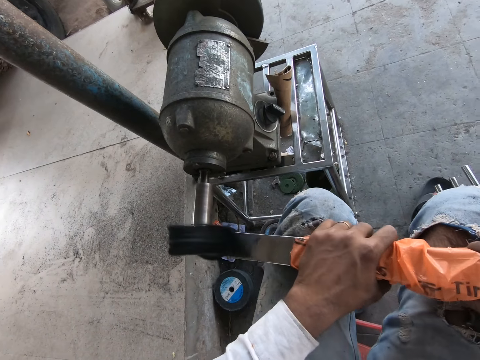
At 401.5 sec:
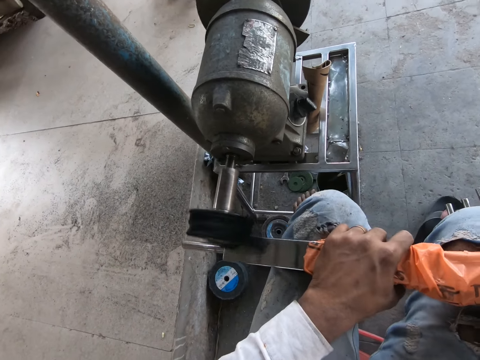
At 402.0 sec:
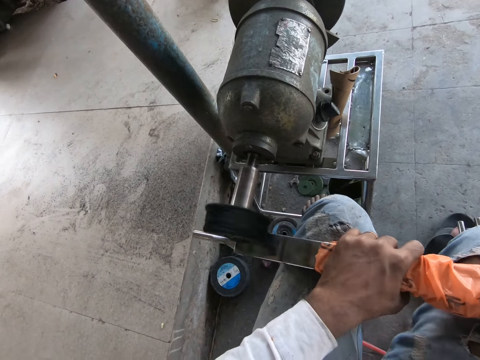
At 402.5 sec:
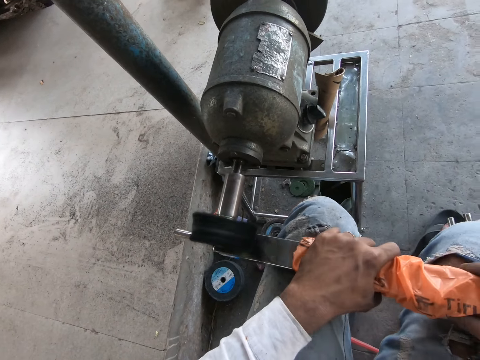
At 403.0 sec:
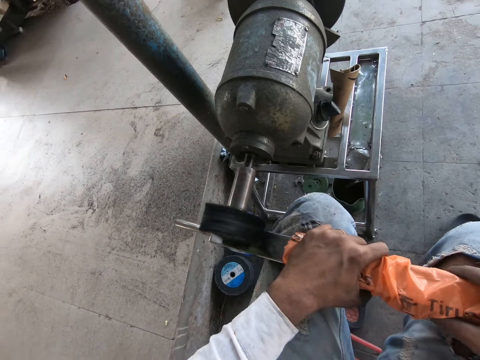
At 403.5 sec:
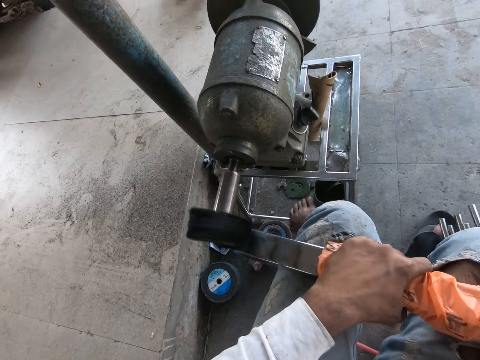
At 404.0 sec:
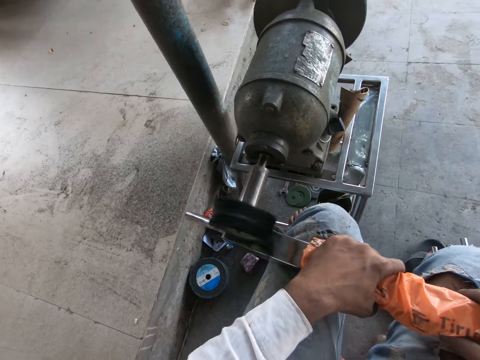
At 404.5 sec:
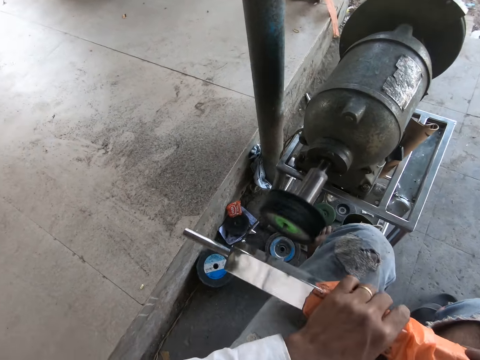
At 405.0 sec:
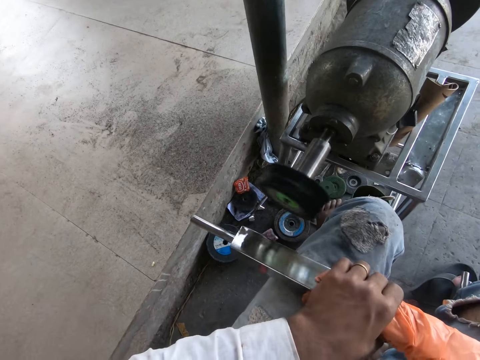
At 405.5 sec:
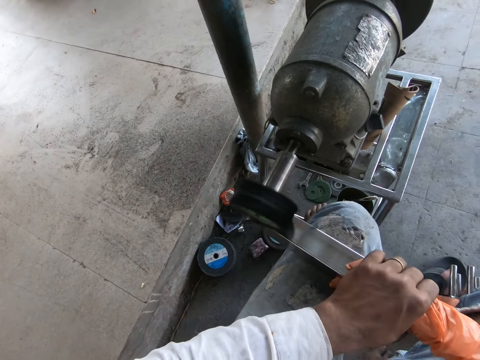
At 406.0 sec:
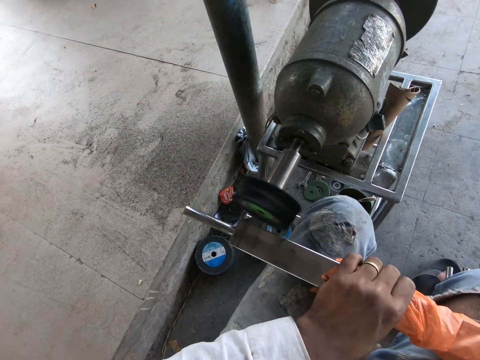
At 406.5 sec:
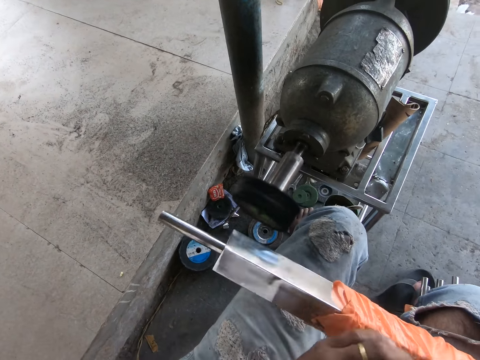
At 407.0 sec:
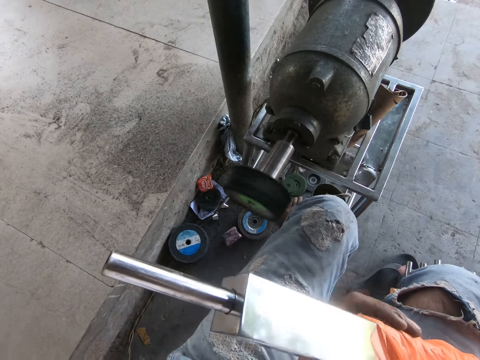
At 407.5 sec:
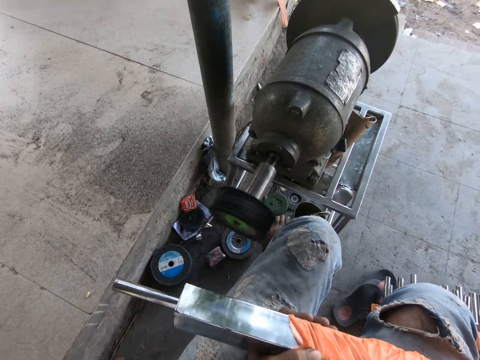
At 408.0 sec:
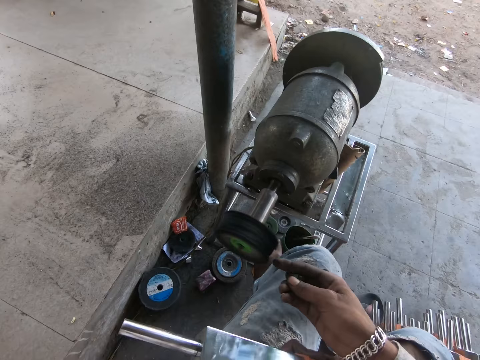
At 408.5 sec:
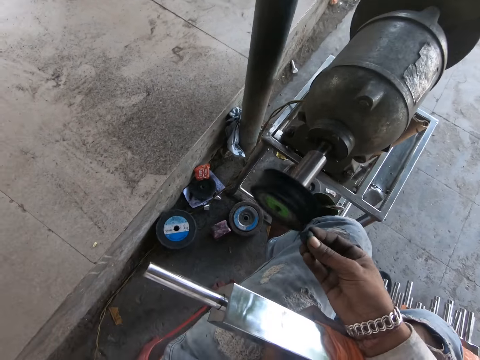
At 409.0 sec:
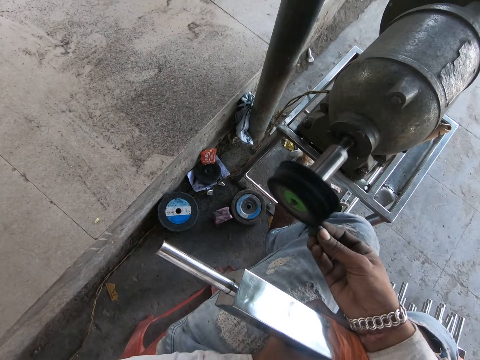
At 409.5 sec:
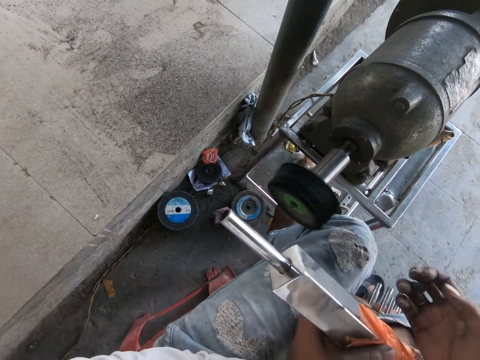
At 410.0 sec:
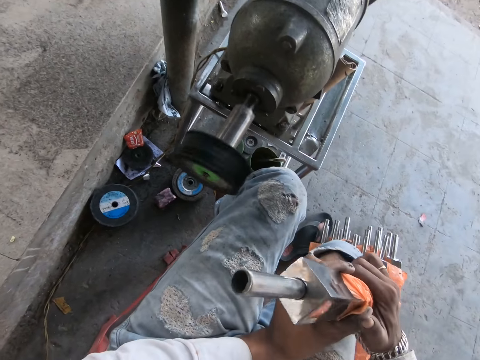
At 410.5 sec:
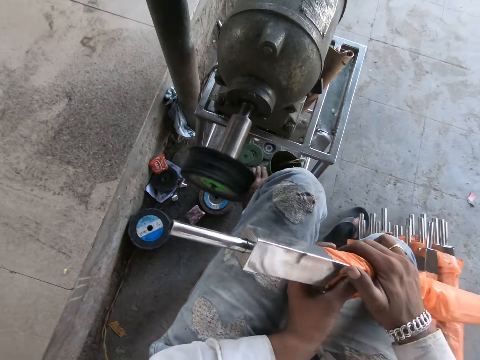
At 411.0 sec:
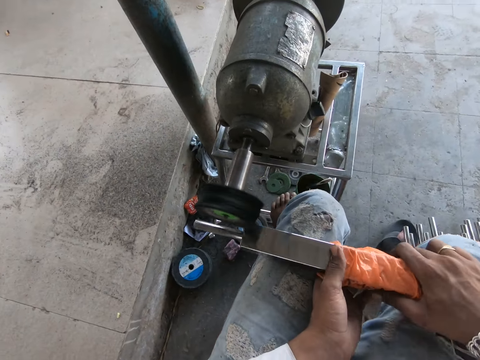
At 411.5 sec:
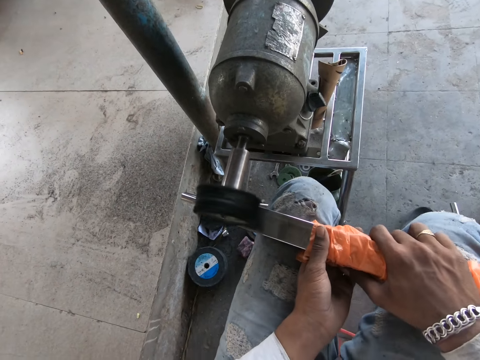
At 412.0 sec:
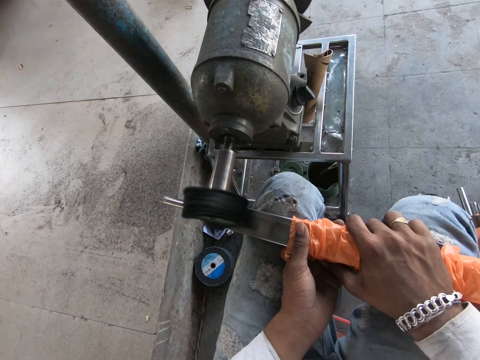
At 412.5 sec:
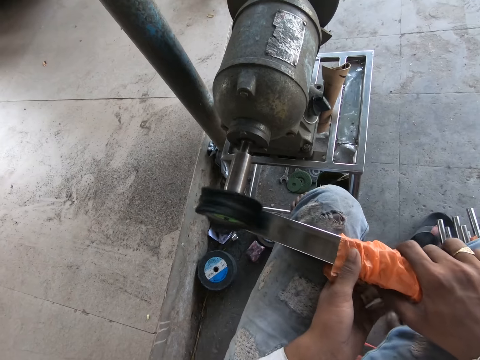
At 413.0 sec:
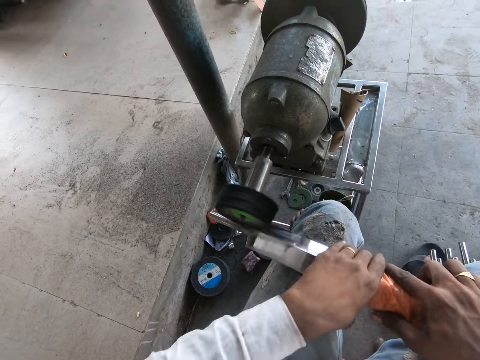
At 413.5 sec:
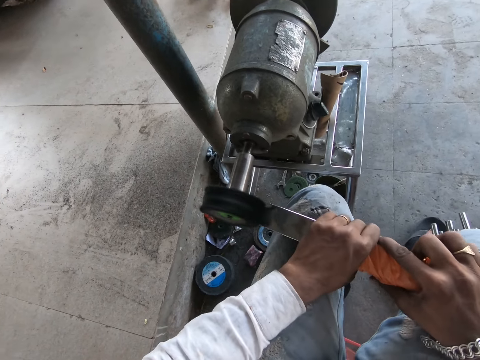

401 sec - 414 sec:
The camera wearer adjusts the metal, smoothens the metal and adjusts the metal. He holds the iron rod with his left hand. He polishes the bolt in his right hand with the polishing motor. He holds the iron rod with both hands. He looks at the metal. He polishes the iron rod in both hands with the polishing motor.

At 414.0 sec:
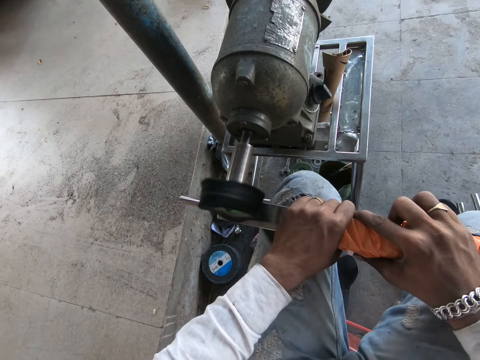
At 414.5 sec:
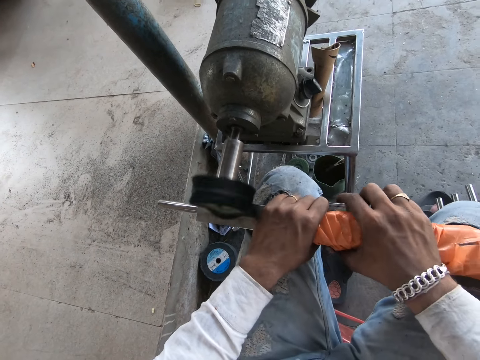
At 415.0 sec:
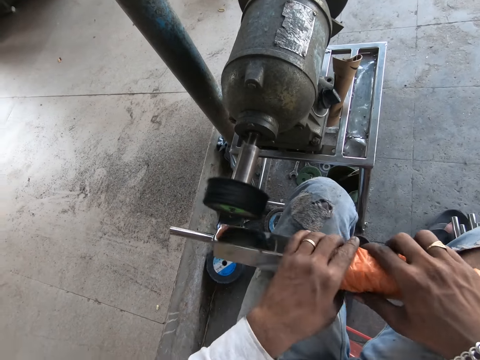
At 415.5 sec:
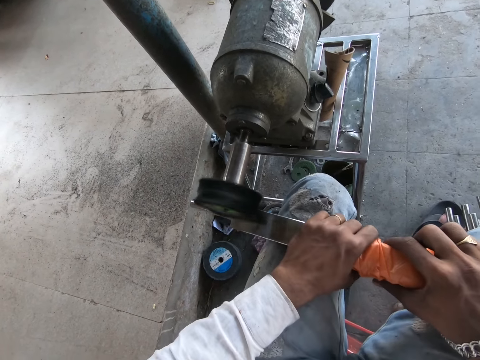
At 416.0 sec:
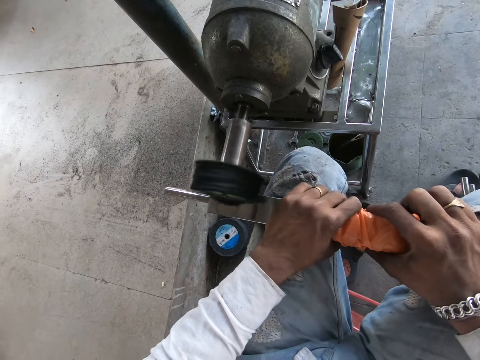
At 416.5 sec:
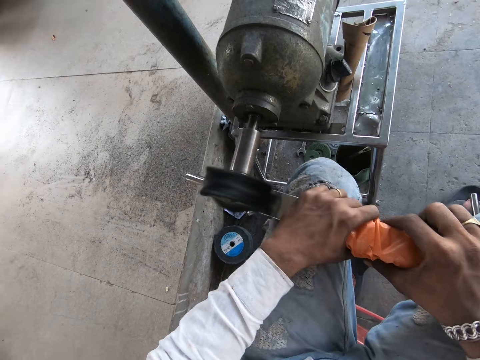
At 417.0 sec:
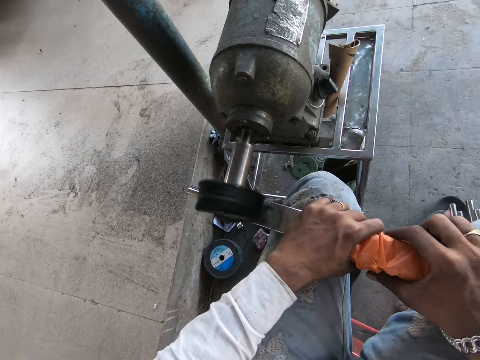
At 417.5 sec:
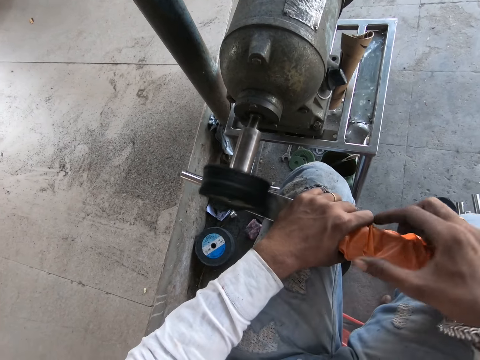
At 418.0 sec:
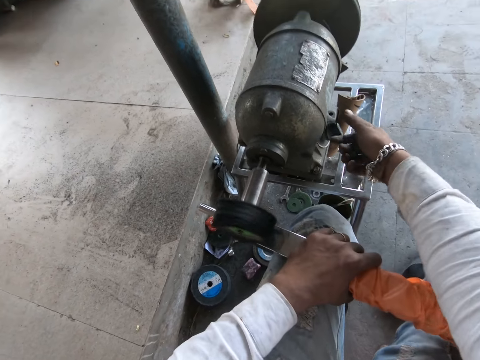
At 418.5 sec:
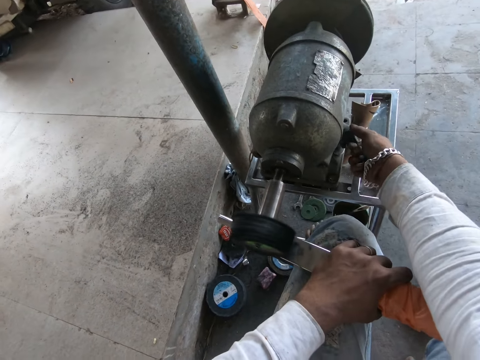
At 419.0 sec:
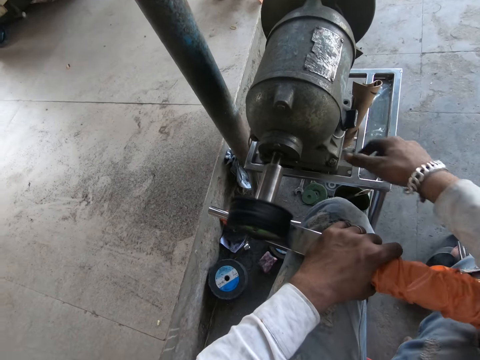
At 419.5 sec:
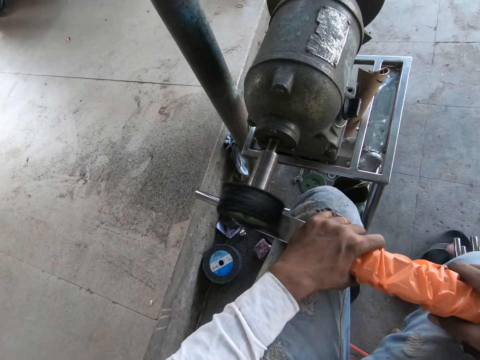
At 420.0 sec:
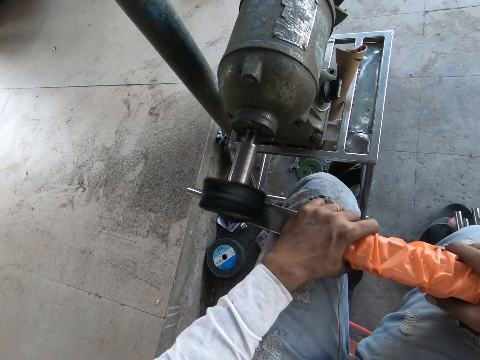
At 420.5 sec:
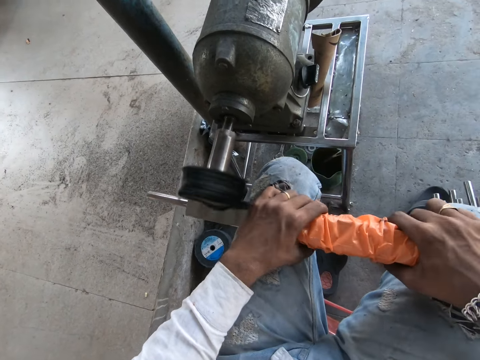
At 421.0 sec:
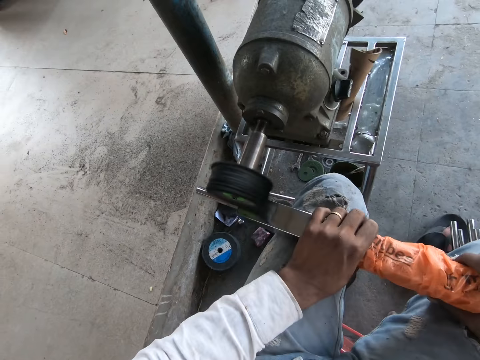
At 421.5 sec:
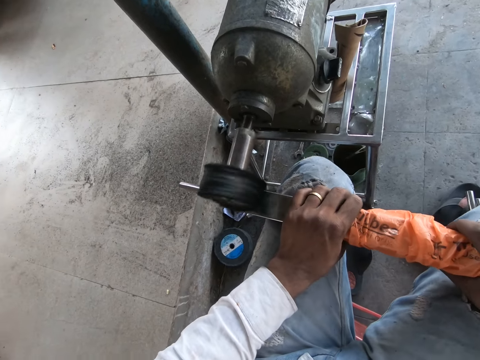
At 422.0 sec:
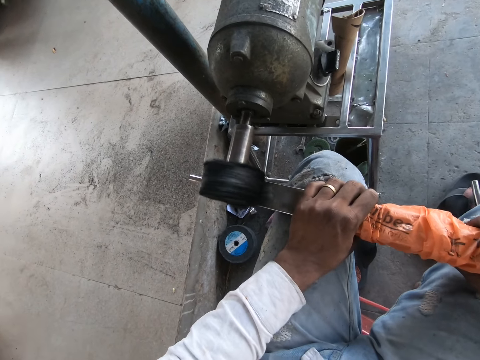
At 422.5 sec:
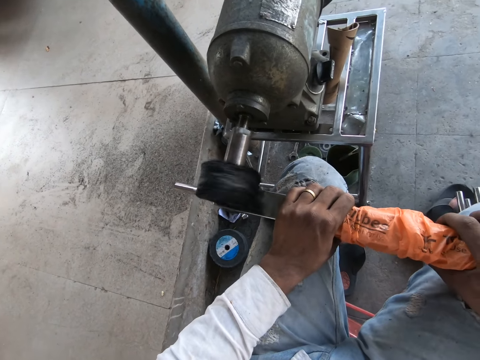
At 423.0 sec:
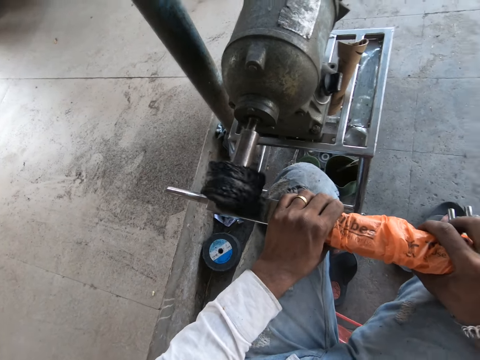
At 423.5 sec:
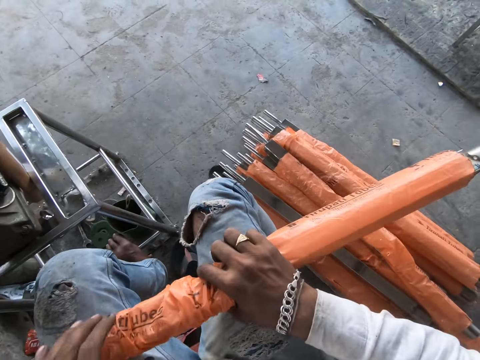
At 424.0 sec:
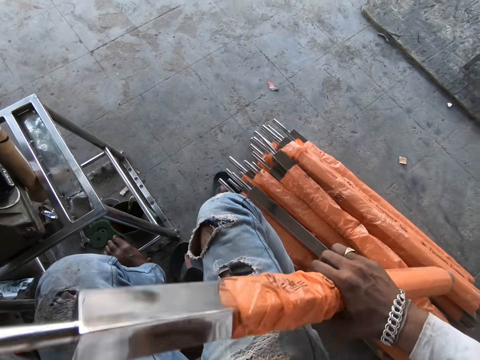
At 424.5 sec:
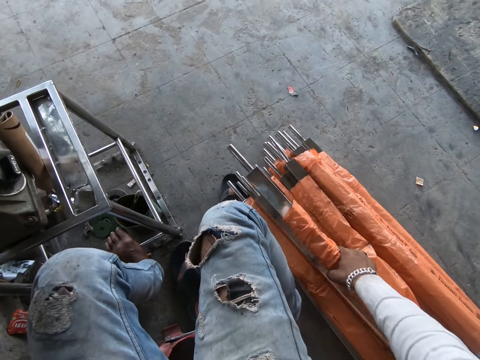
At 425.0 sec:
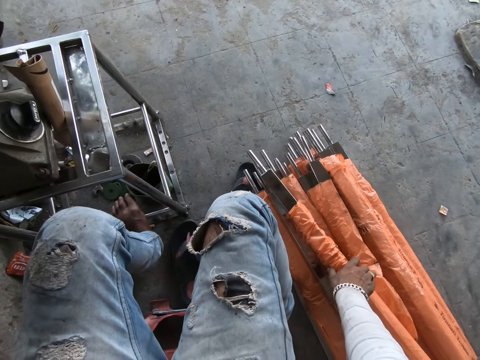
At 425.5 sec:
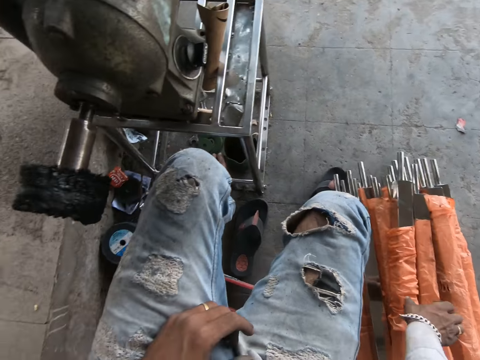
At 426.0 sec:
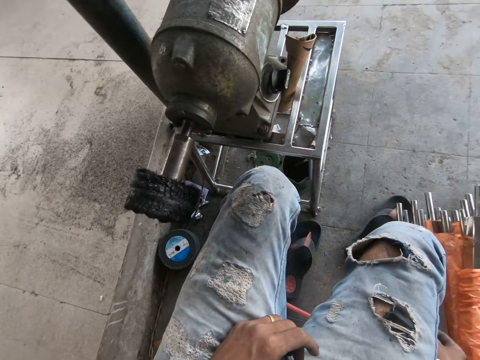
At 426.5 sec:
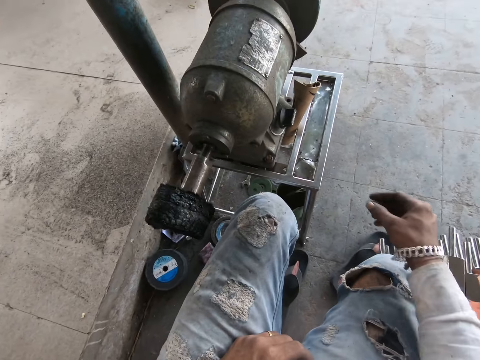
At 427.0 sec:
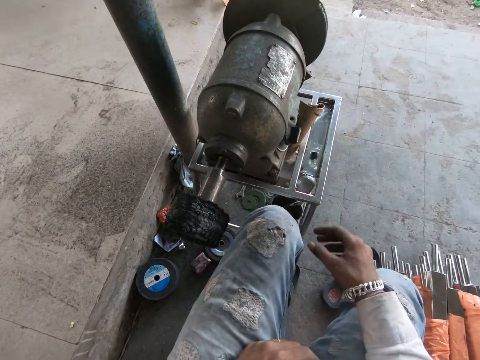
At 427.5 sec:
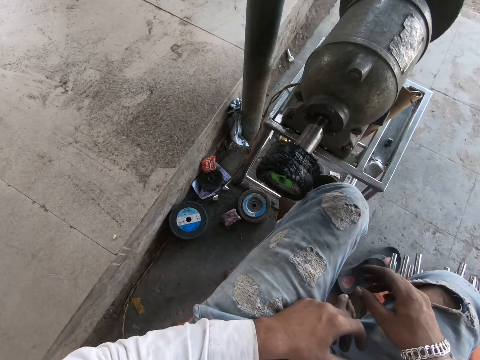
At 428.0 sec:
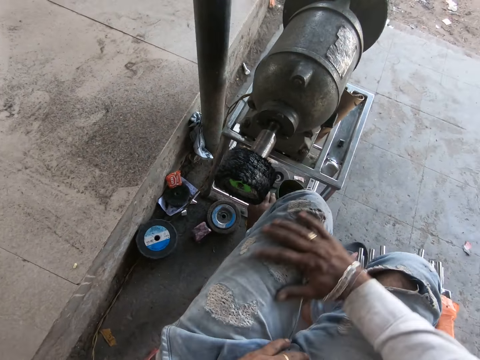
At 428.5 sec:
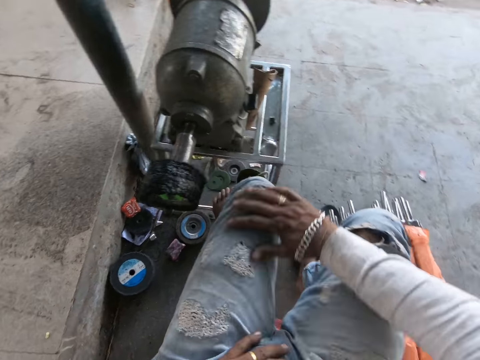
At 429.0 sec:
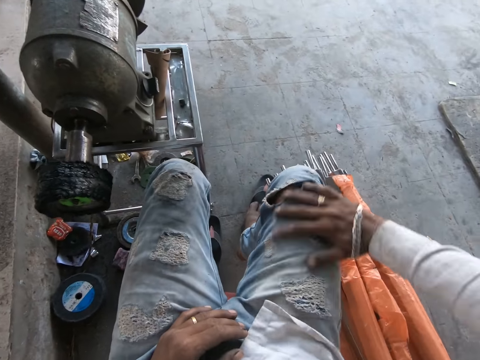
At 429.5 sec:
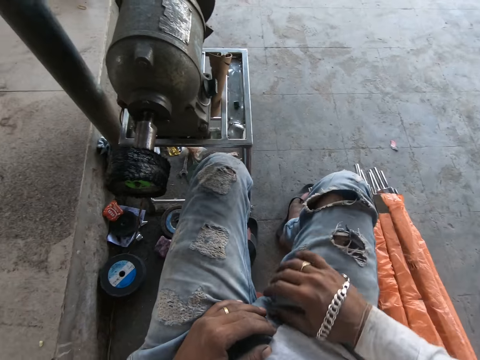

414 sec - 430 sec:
The camera wearer adjusts the metal and smoothens the metal. He holds the iron rod with his left hand. He closes the polishing motor's valve with his right hand. He turns on a switch. He holds the iron rod with both hands. He polishes the iron rod in both hands with the polishing motor. He adjusts the metal and smoothens the metal. He looks around. He drops the iron rod on the ground with his right hand. He moves the iron rod on the ground with his right hand. He looks around. He drops the bolt in his right hand on an iron frame. He wipes his trouser with his right hand.
